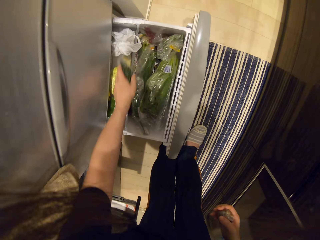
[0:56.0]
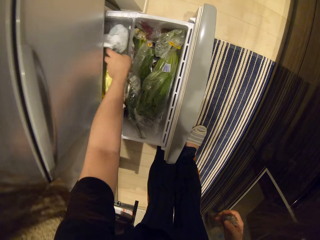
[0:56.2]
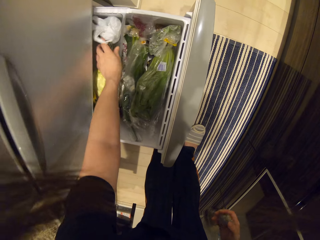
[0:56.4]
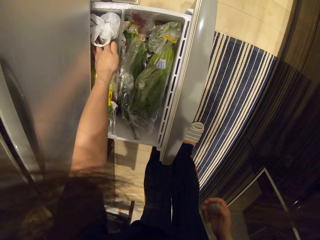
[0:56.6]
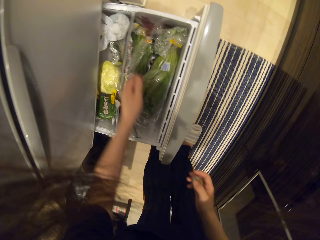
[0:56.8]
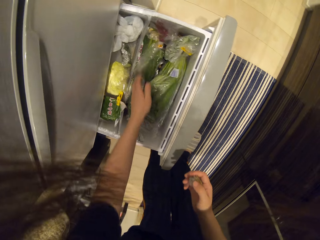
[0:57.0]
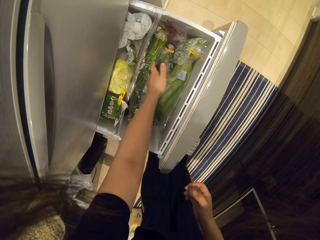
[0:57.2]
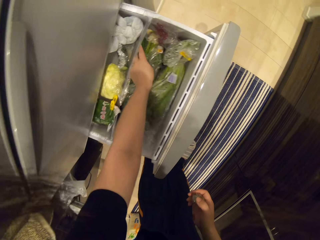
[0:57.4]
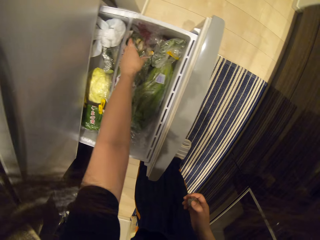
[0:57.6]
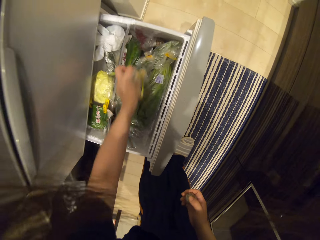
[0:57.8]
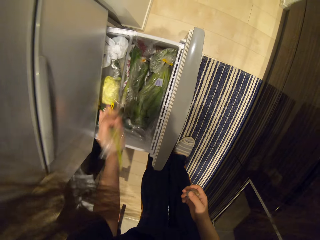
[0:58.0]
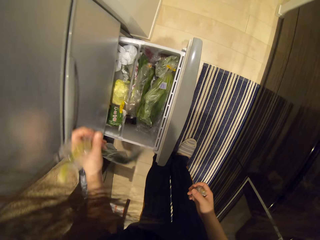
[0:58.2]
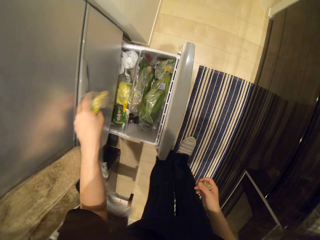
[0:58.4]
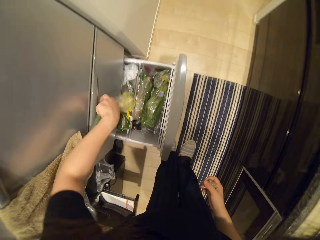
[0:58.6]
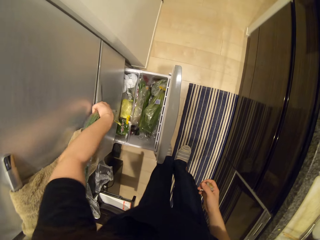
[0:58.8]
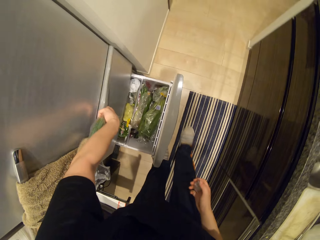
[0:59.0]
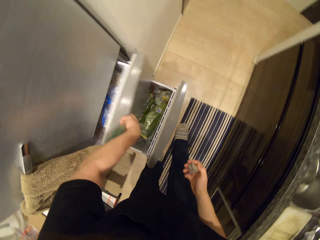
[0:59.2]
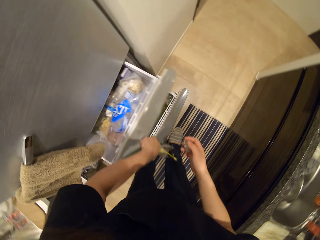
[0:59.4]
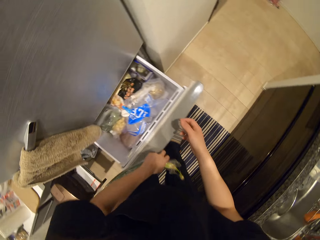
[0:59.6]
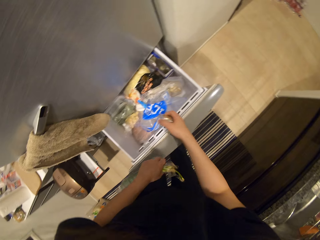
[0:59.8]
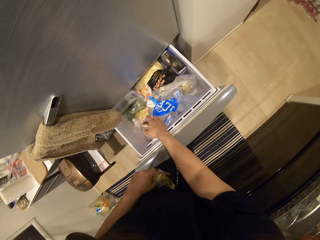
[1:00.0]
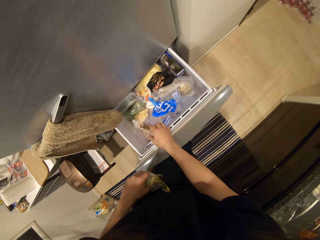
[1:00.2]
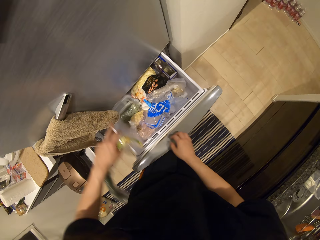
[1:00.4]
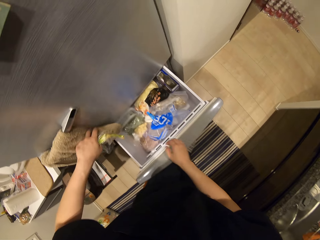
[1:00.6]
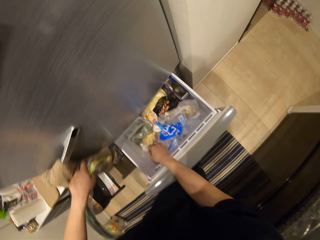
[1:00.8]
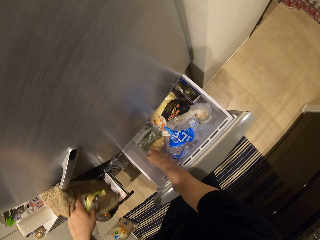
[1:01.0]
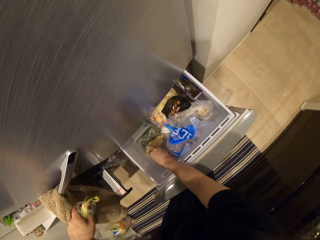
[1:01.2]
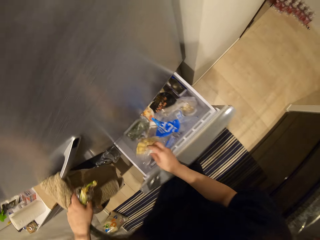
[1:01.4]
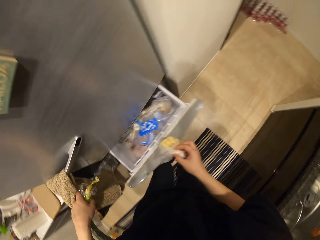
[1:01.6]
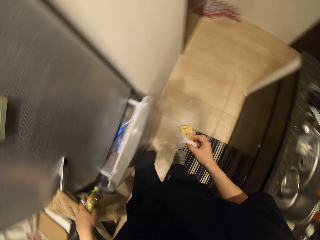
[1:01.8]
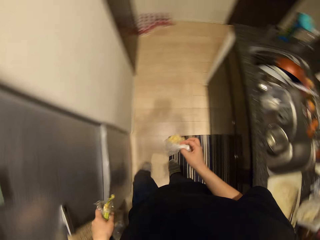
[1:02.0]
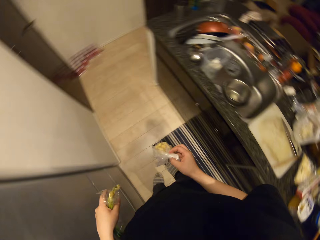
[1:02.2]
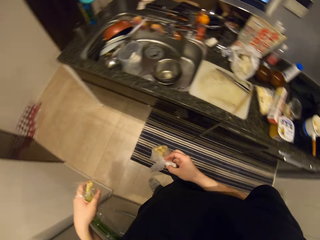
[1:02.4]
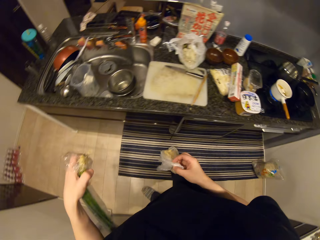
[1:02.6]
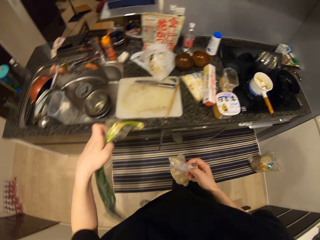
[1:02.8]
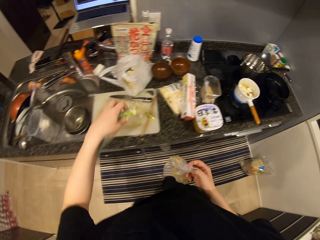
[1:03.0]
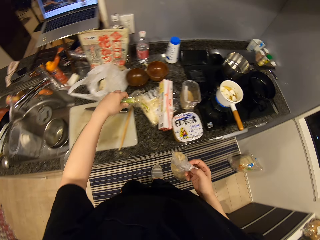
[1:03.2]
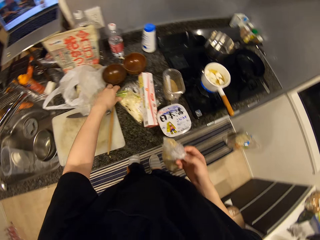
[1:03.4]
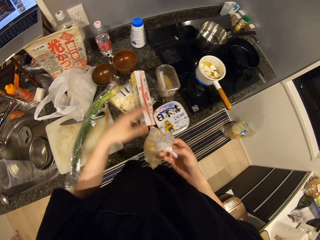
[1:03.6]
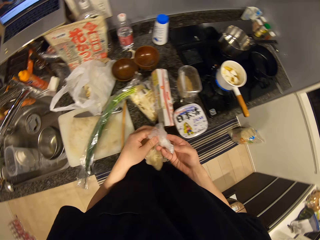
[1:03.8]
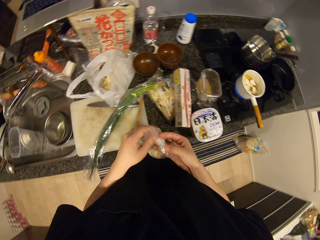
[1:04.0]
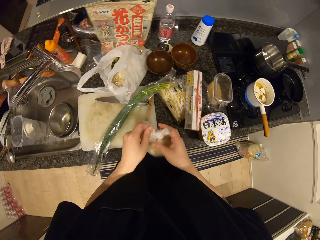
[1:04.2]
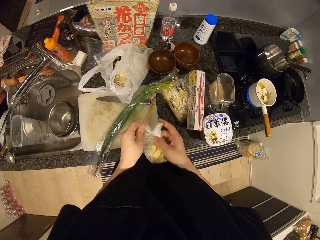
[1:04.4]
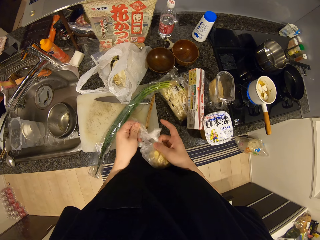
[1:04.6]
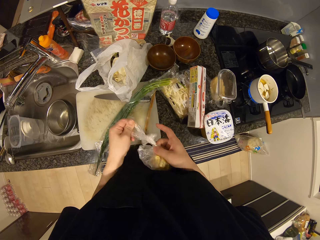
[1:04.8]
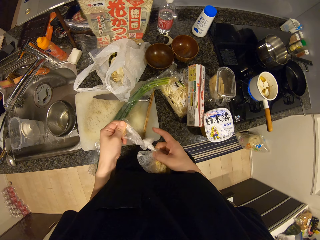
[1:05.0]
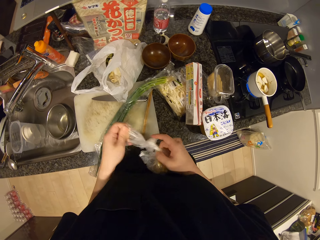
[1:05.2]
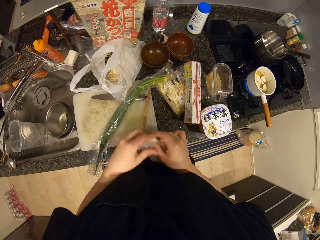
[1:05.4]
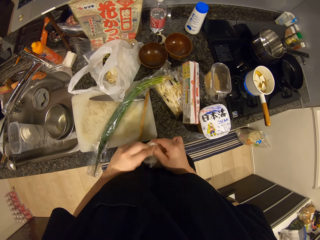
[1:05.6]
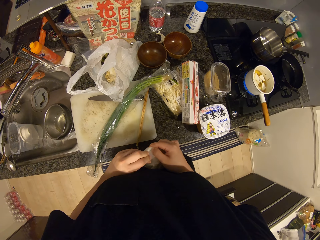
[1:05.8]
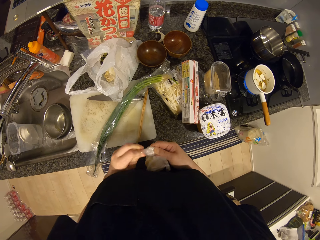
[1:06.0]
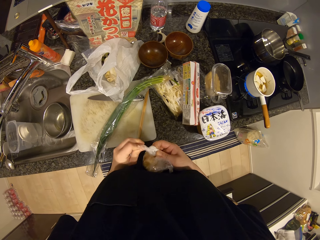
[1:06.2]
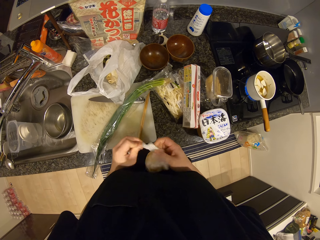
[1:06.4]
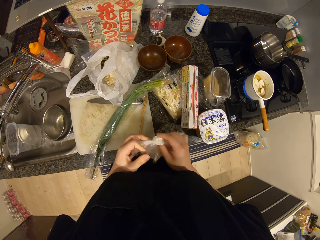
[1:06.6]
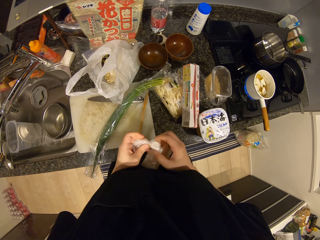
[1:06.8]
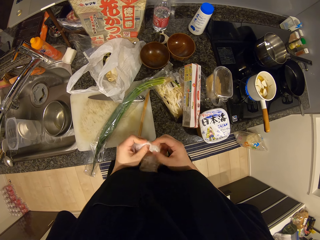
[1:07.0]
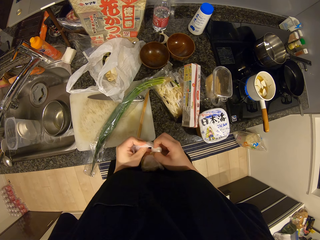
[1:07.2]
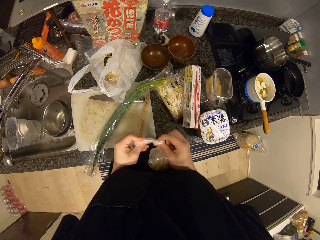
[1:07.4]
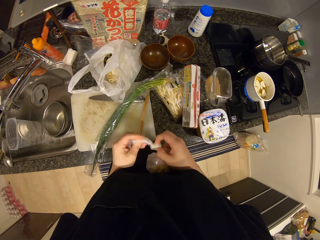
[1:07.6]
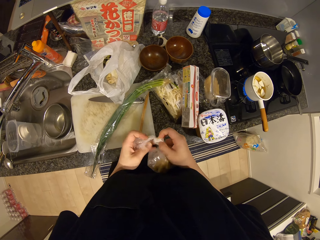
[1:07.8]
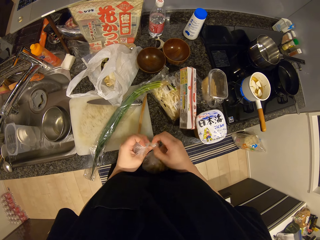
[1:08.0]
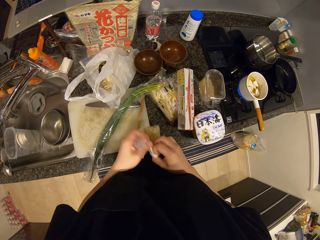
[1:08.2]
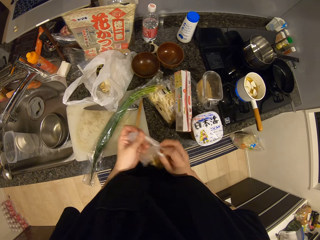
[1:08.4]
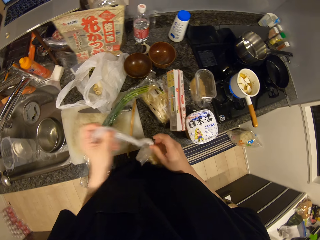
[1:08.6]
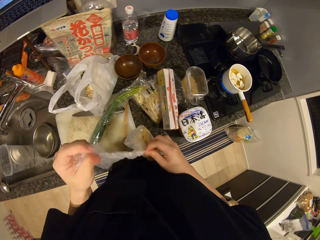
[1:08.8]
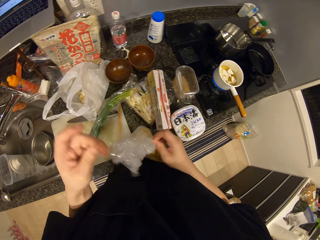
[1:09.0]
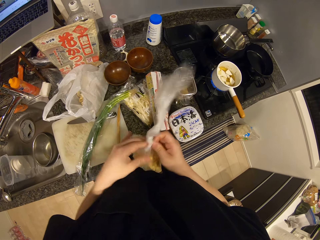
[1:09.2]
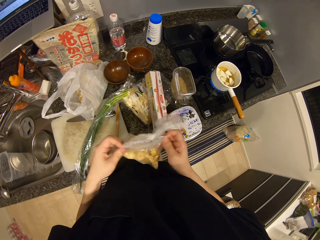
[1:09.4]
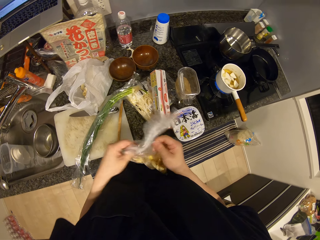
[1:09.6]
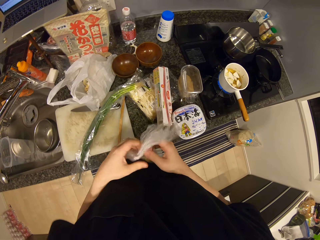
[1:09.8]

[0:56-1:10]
The camera wearer puts the zucchini or cucumber in the fridge. They pick a pack of spring onions from the fridge. They open another fridge. They pick a pack of garlic. They close both fridges. They drop the spring onions on the chopping board. They untie the pack of garlic.

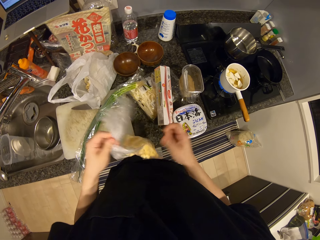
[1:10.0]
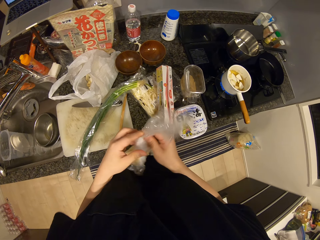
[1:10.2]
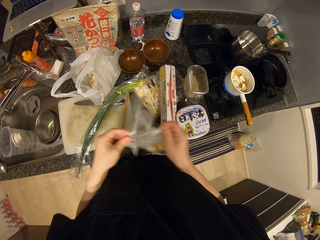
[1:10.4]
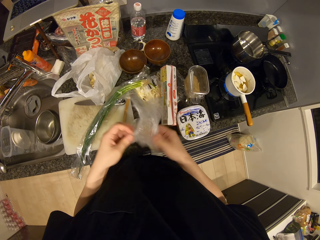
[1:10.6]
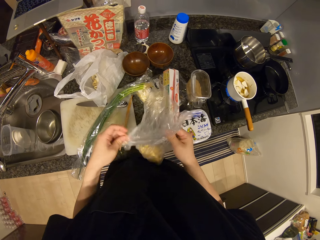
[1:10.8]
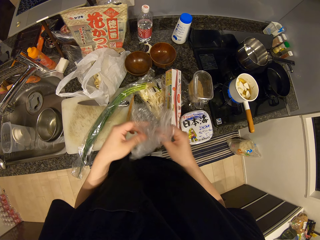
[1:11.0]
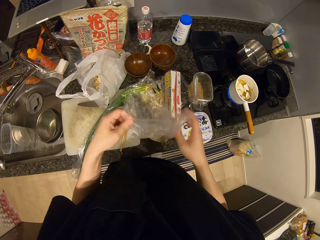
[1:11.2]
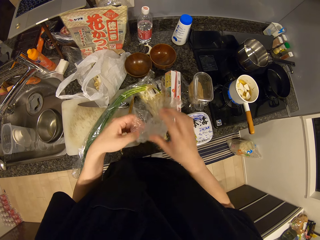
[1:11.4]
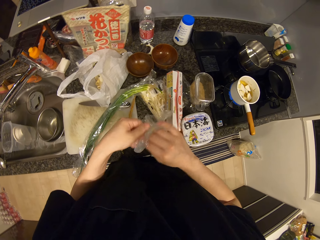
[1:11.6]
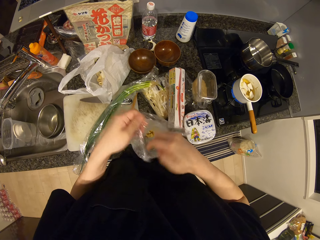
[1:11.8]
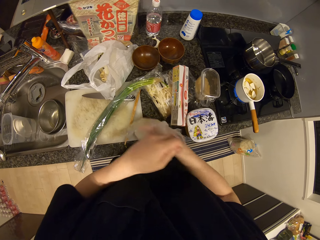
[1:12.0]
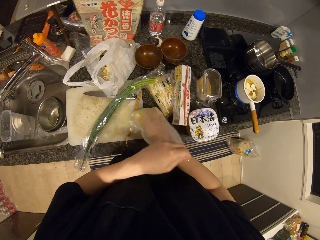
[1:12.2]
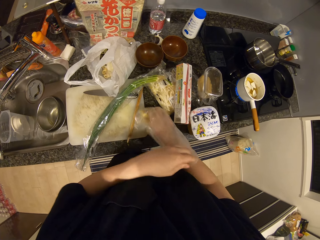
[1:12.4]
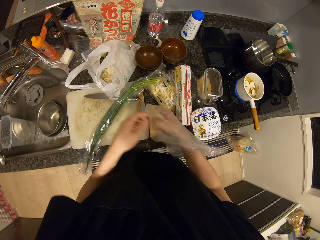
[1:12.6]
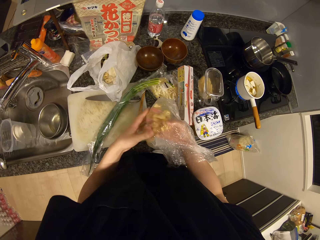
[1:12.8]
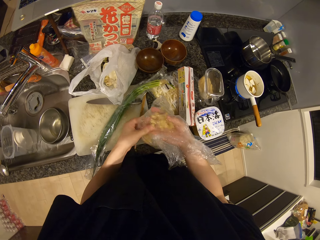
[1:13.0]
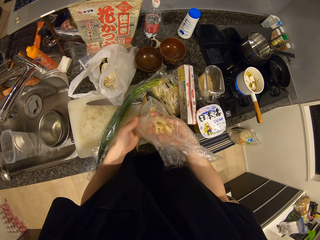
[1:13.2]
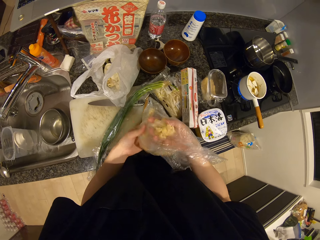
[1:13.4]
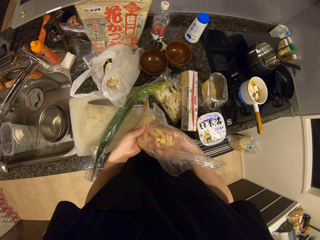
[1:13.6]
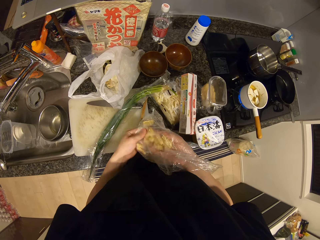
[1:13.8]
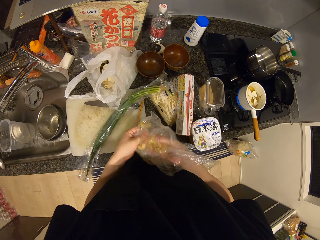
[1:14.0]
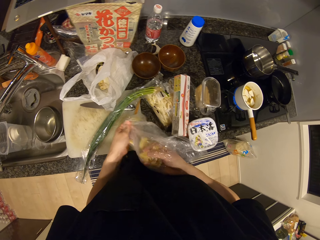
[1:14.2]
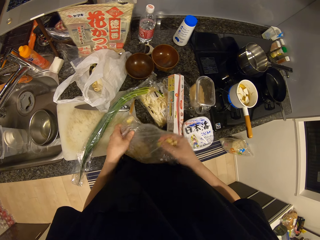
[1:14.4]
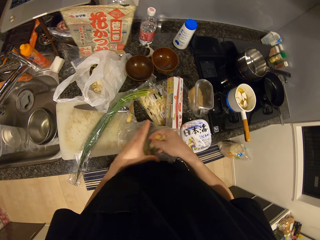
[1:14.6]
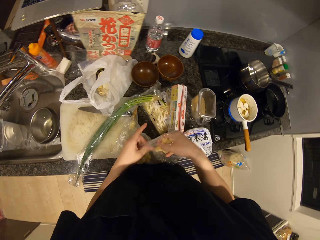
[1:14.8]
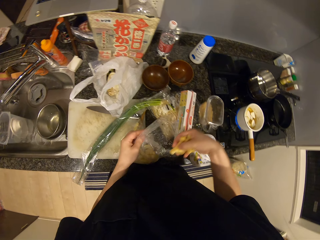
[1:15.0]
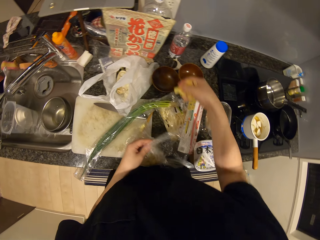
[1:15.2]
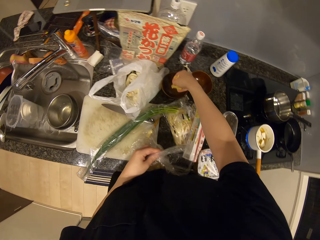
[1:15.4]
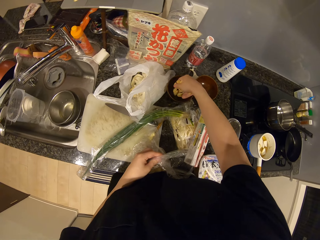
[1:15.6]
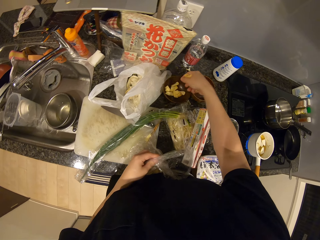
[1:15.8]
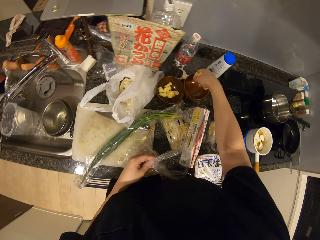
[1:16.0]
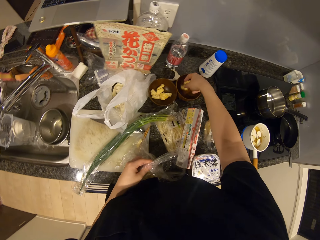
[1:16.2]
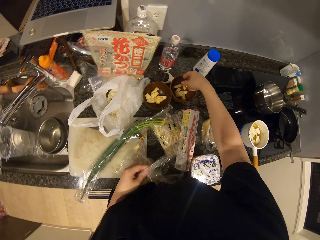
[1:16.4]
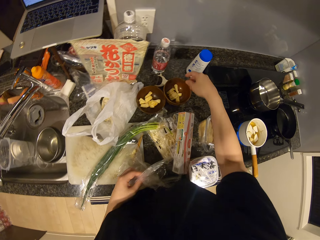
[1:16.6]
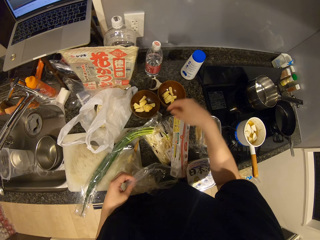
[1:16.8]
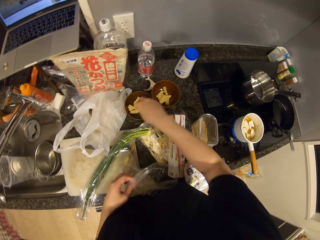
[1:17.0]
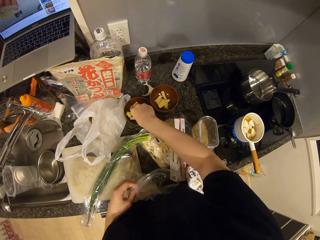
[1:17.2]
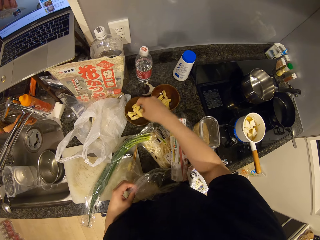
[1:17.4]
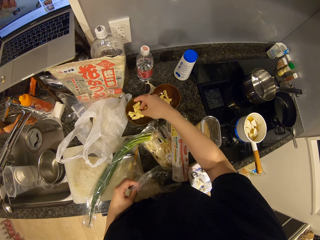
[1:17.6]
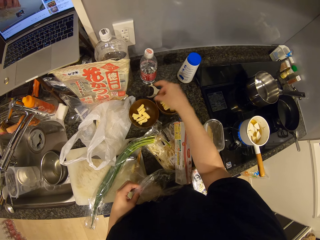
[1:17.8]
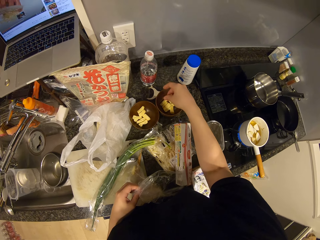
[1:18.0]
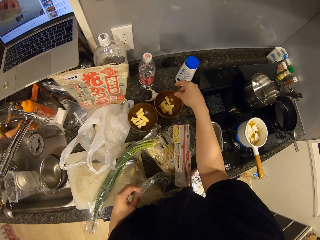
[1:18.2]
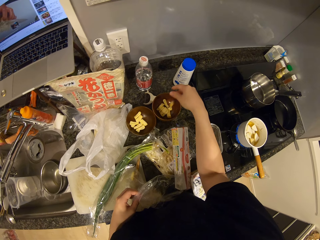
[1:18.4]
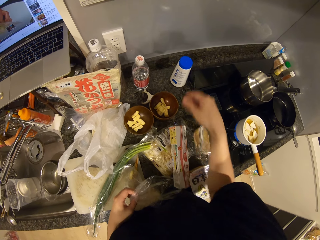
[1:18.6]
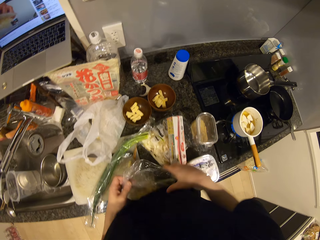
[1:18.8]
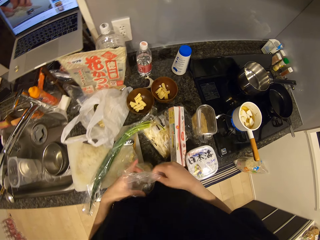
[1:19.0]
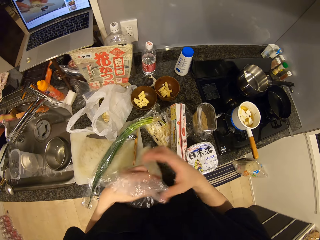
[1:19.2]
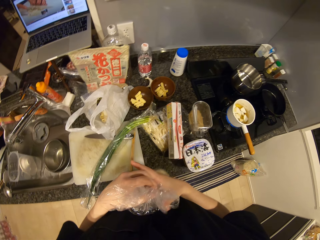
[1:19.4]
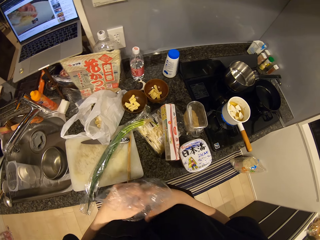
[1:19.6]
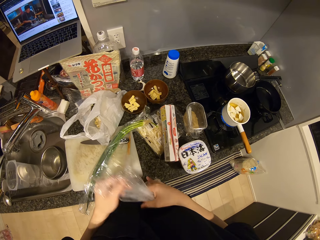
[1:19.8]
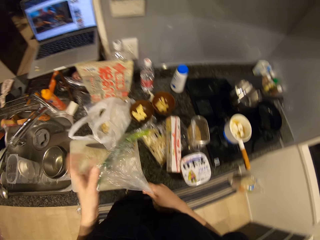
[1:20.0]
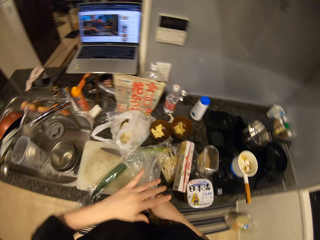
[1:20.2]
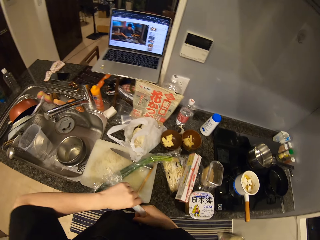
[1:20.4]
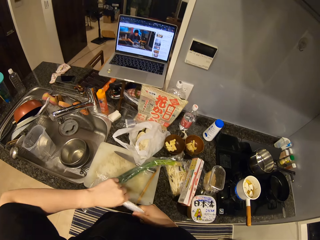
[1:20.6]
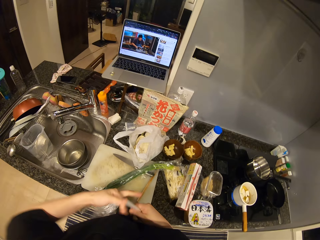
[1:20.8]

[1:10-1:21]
The camera wearer takes some garlic from the pack. They put the garlic in the bowl. They tie the pack of garlic.
